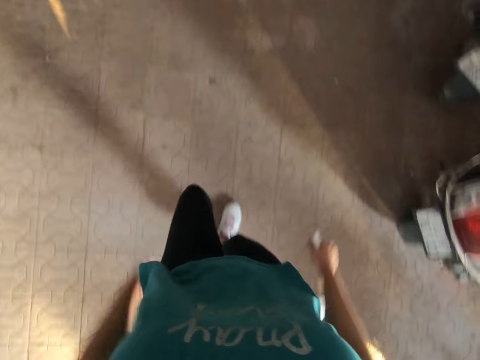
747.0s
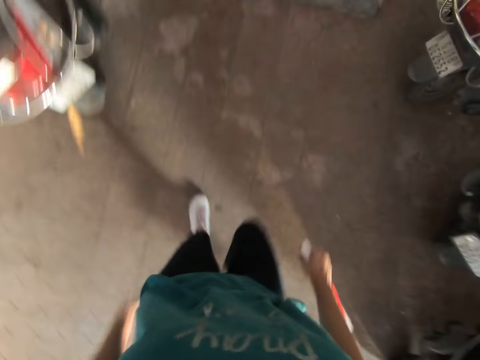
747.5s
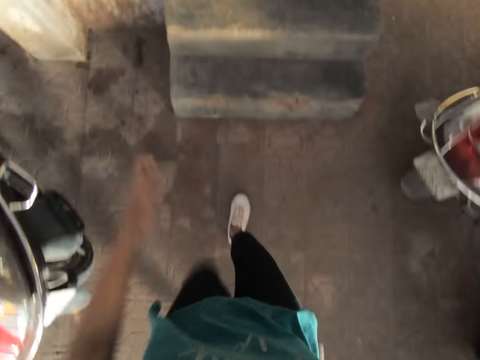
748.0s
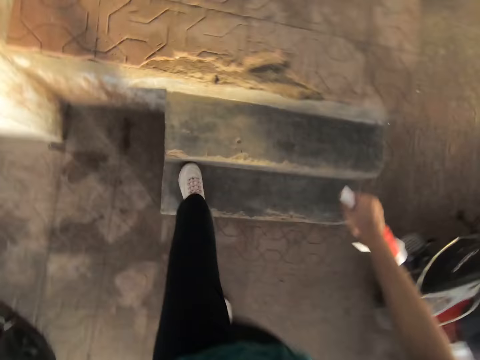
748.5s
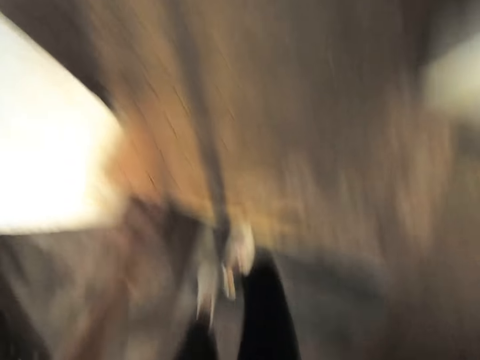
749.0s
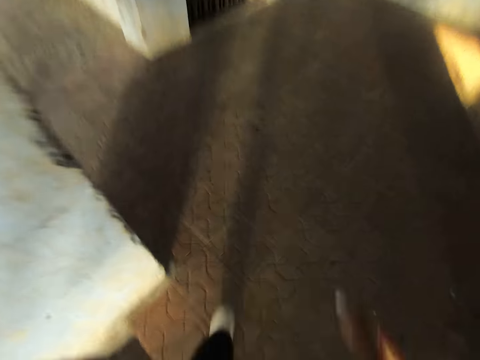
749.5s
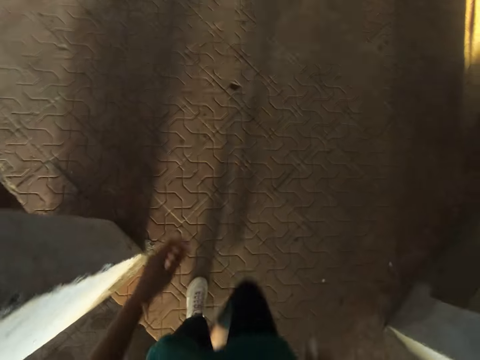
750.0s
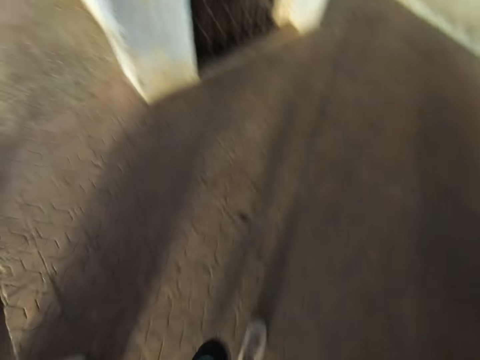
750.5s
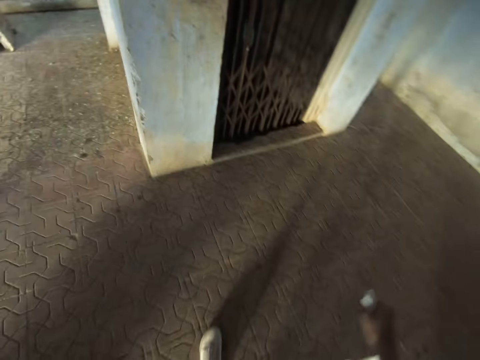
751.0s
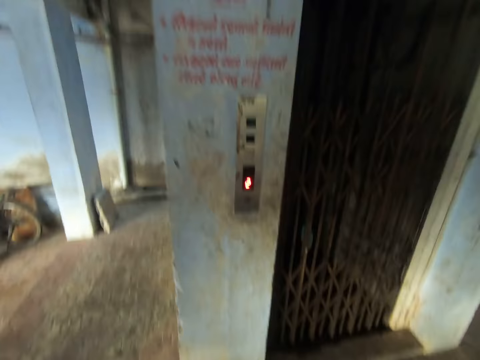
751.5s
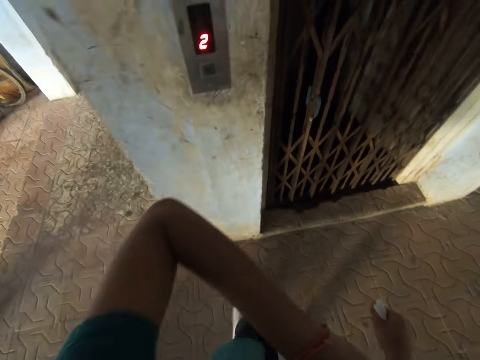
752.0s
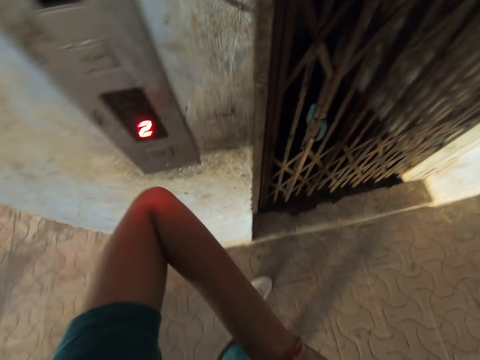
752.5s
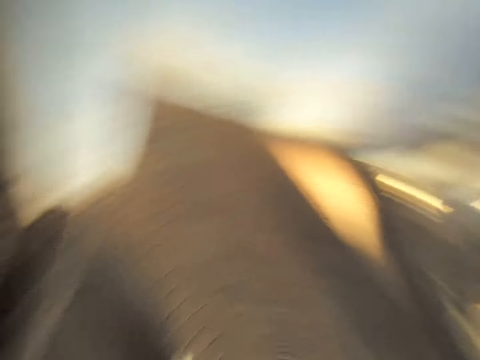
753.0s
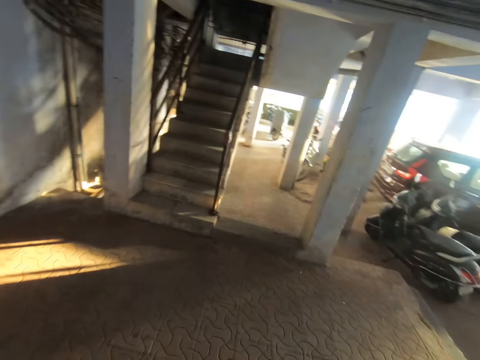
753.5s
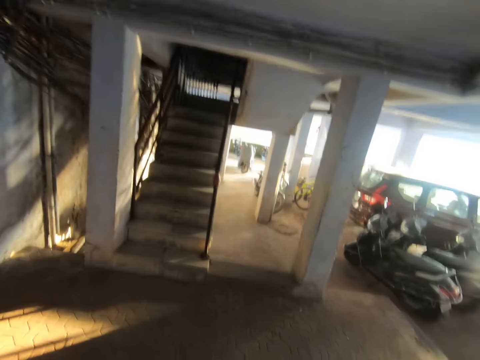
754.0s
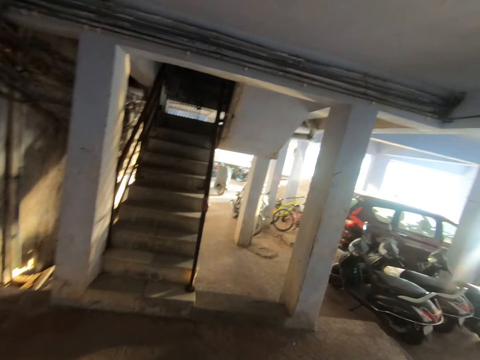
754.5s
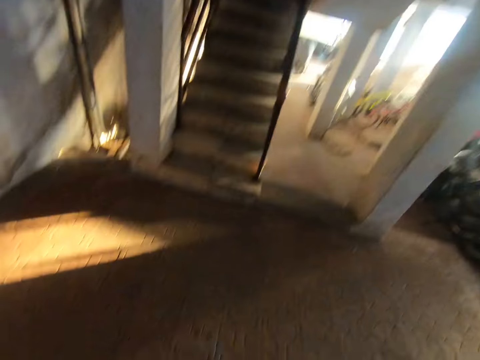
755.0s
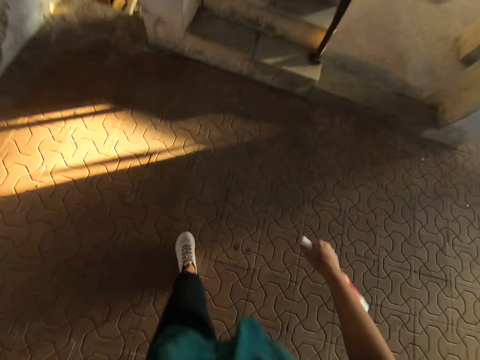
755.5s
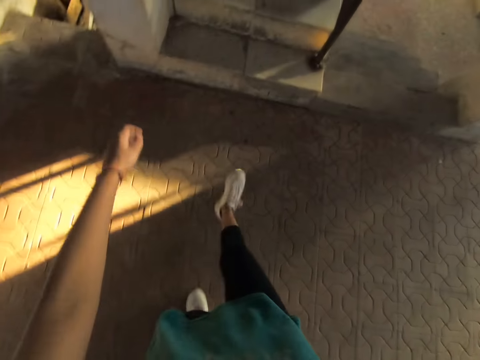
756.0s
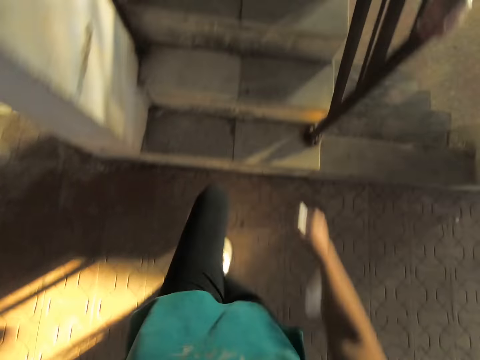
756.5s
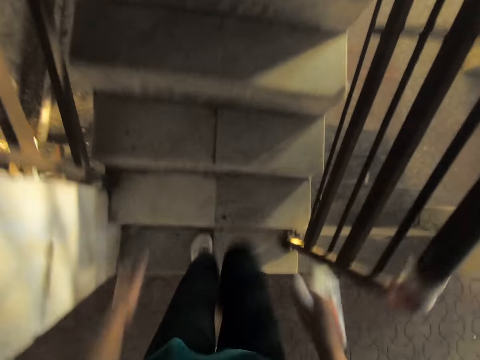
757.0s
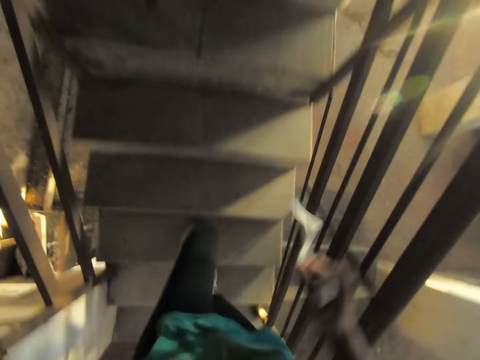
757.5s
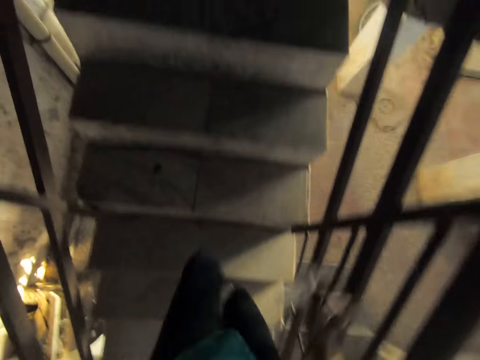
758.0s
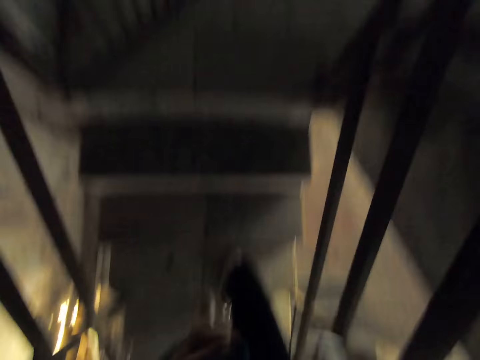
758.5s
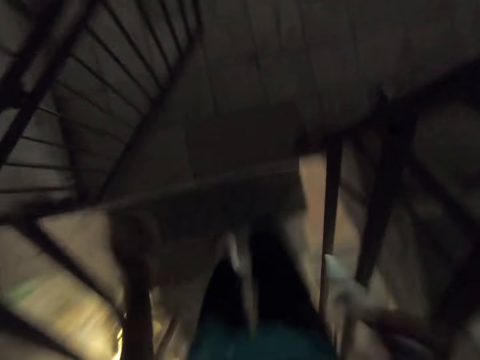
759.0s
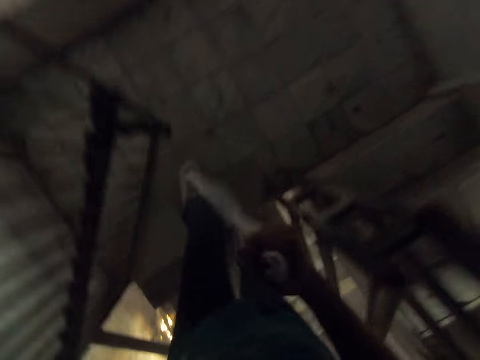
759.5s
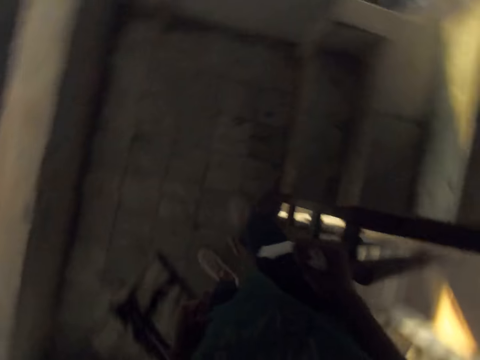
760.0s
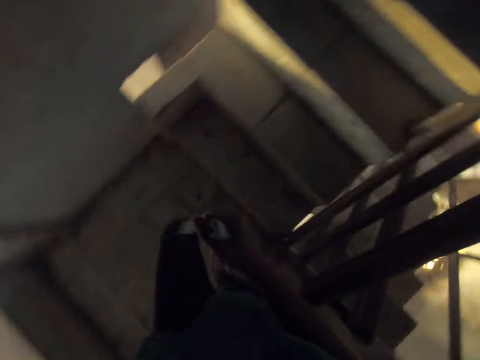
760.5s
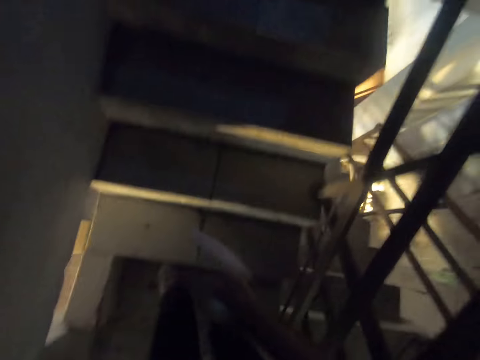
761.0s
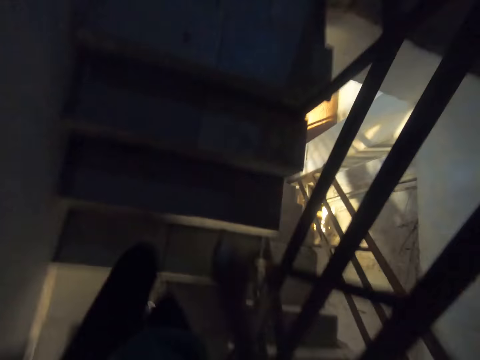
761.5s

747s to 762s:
The camera wearer climbs the stairs. She presses an elevator button with her left elbow. She walks towards a flight of stairs. She climbs the flight of stairs.

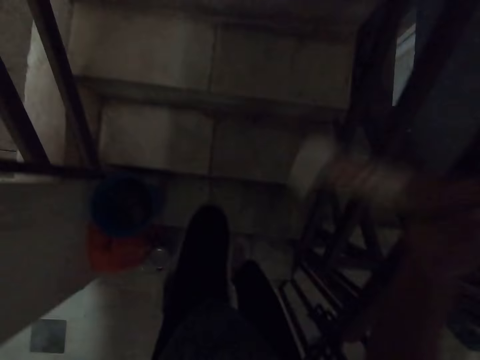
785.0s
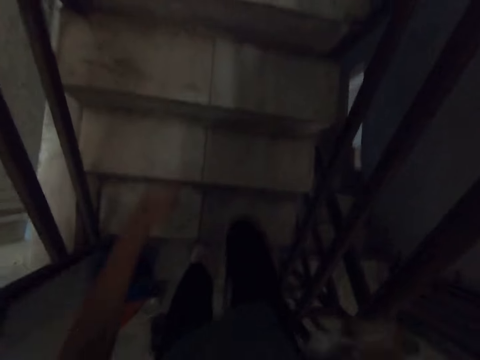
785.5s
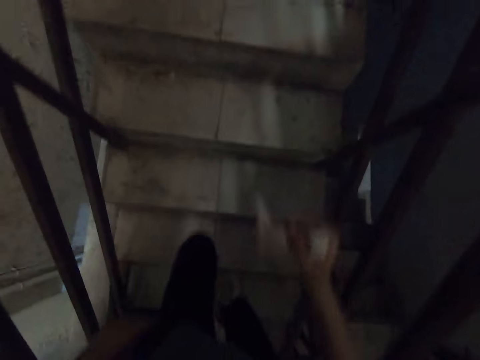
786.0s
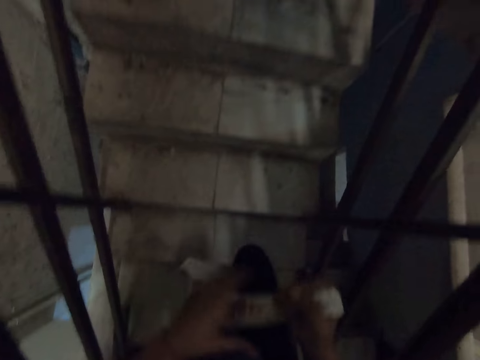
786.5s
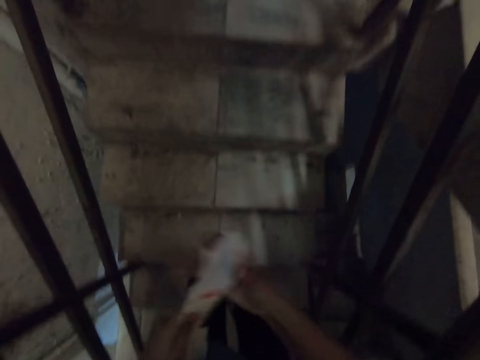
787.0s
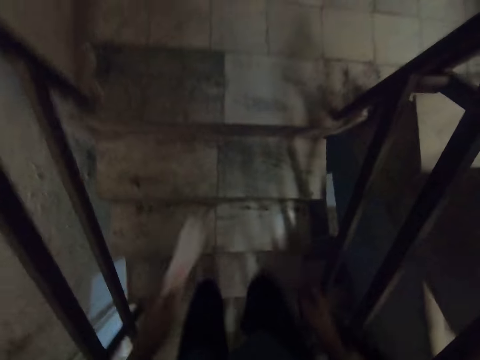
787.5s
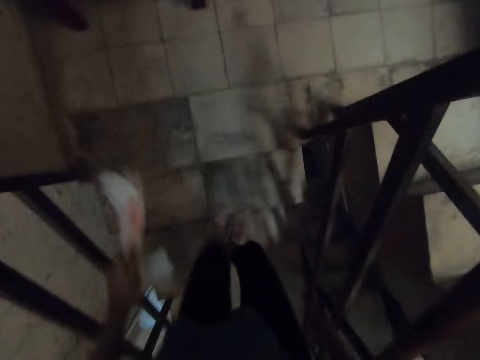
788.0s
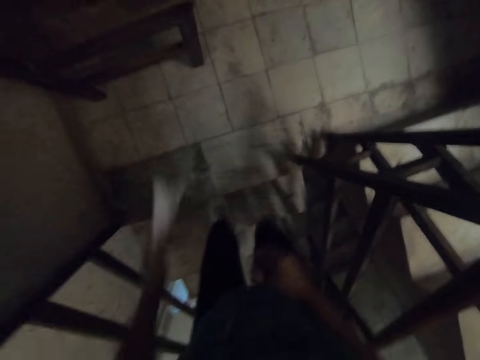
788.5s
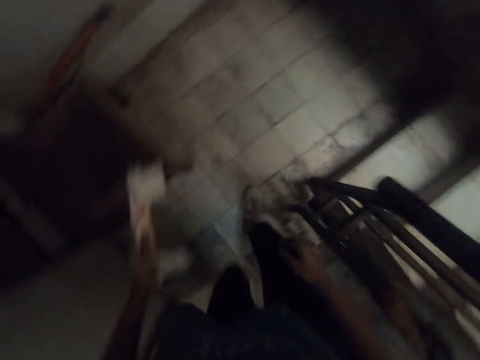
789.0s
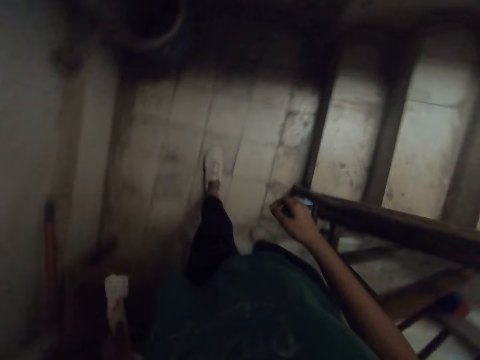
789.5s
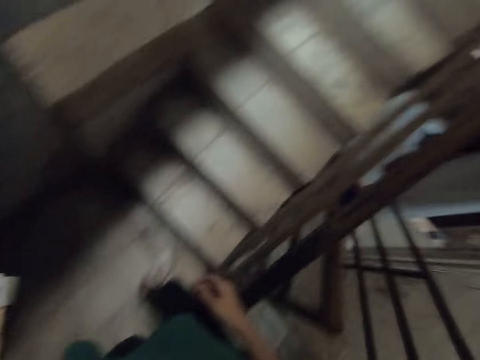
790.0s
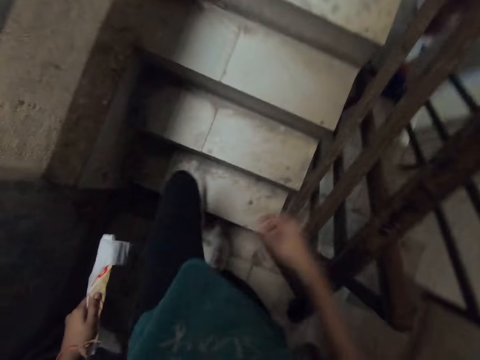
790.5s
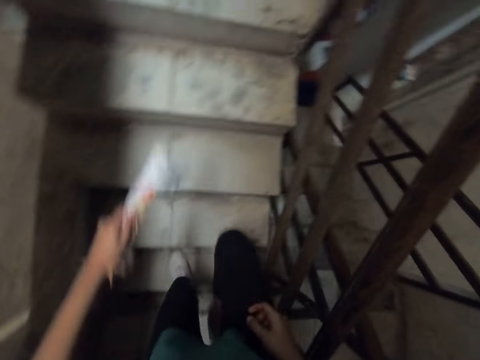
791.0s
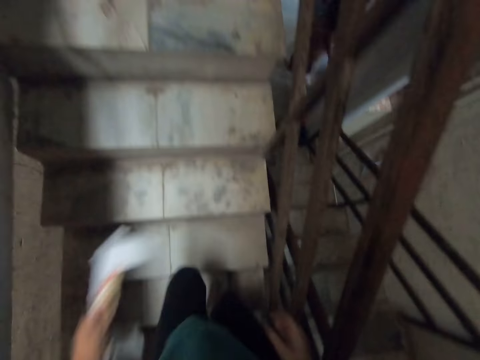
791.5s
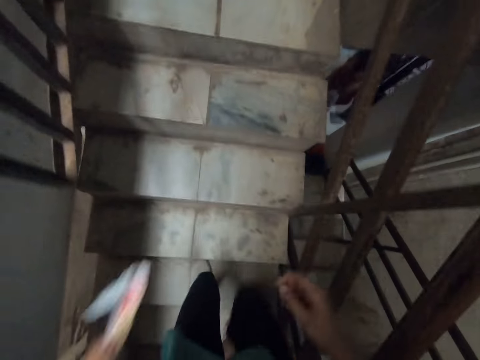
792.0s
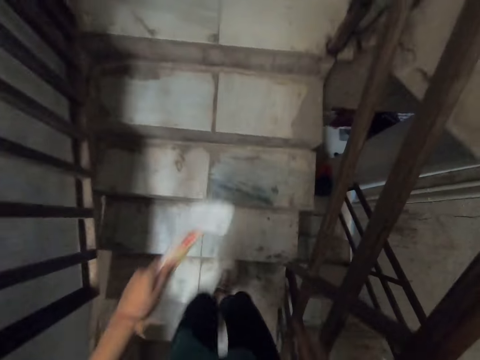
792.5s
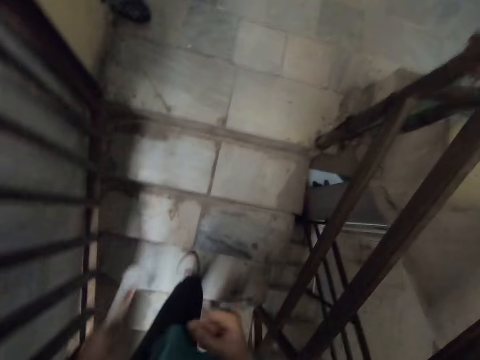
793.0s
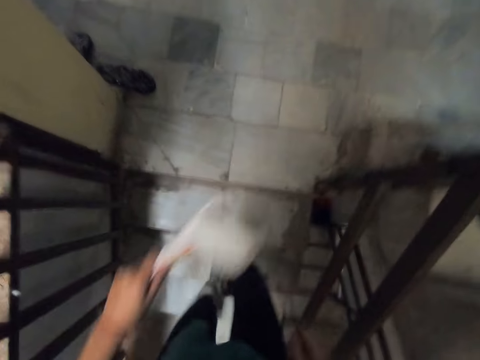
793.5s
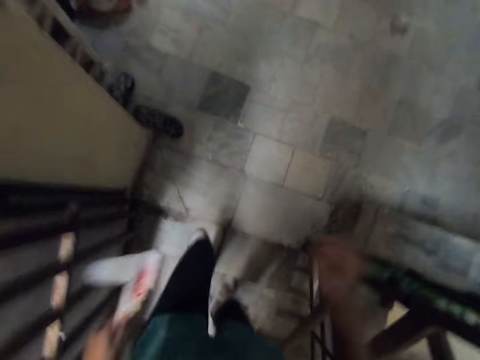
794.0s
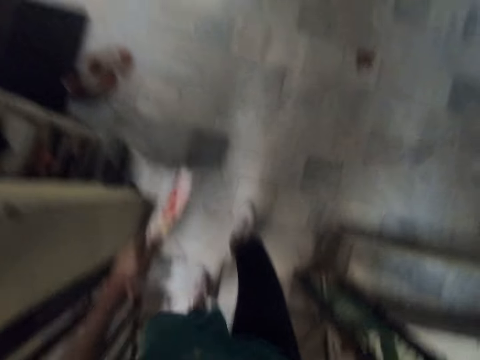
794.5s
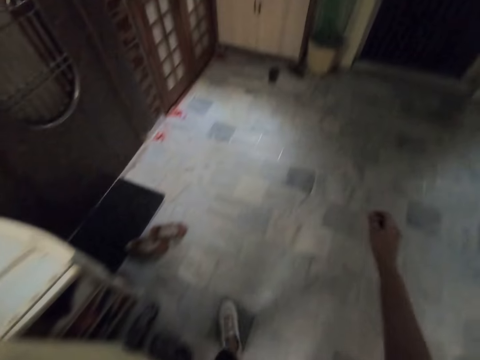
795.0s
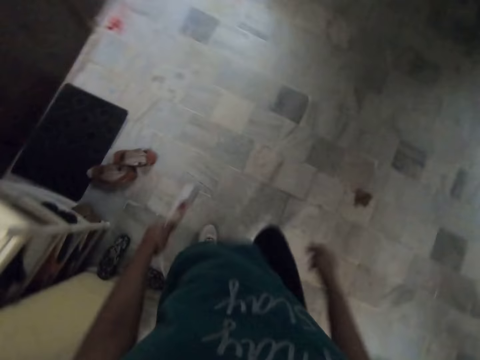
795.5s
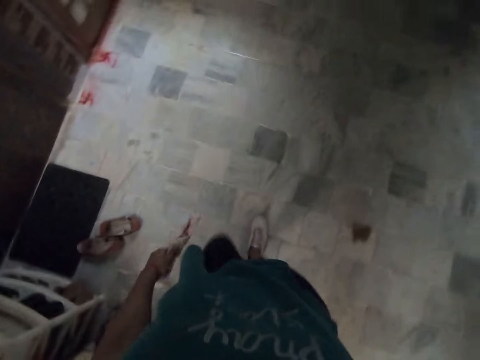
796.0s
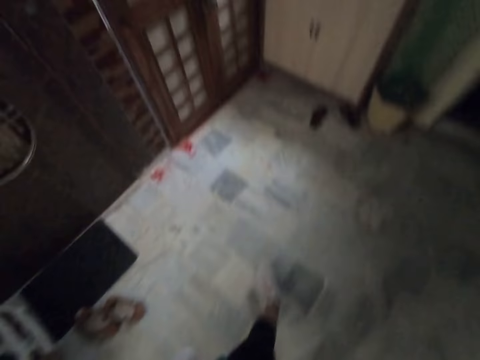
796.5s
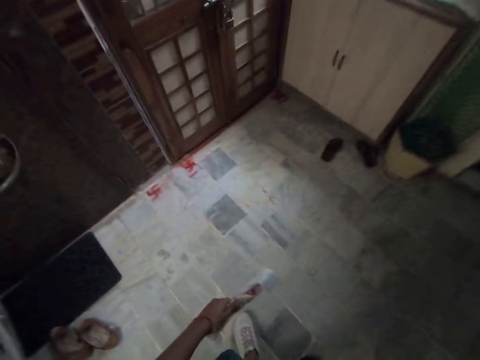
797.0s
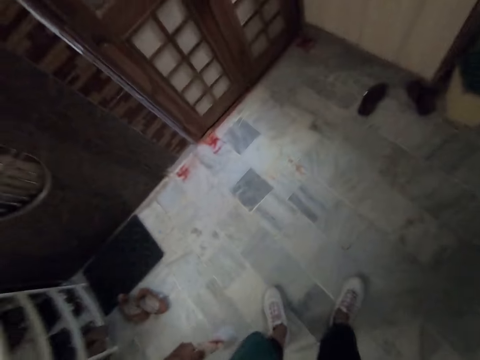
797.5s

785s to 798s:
The camera wearer passes the nylon paper in her right hand to her left hand. She walks up the stairs.
